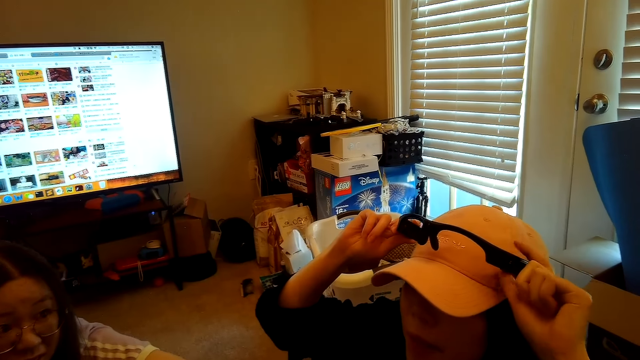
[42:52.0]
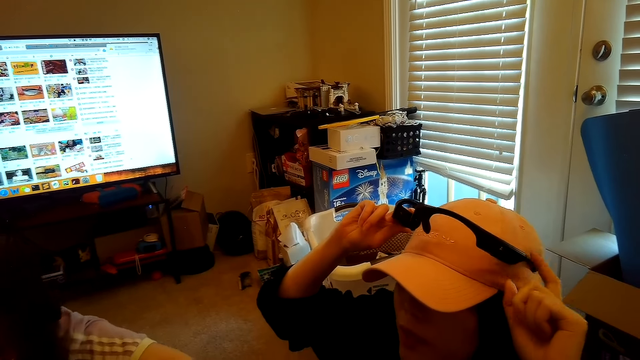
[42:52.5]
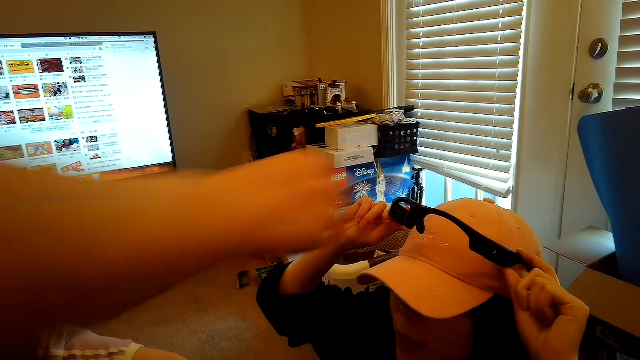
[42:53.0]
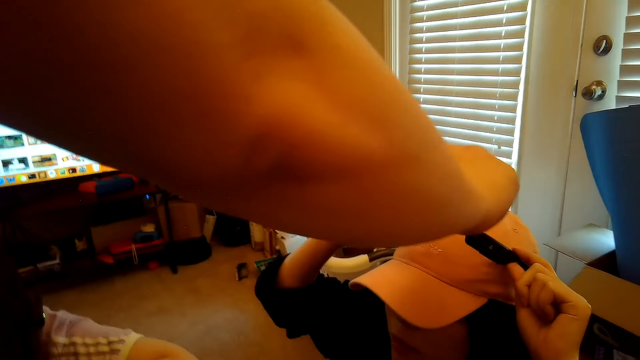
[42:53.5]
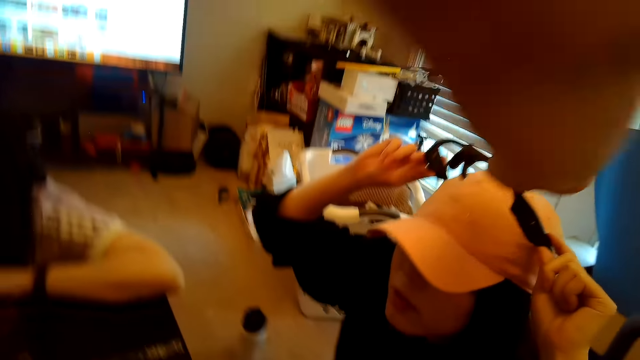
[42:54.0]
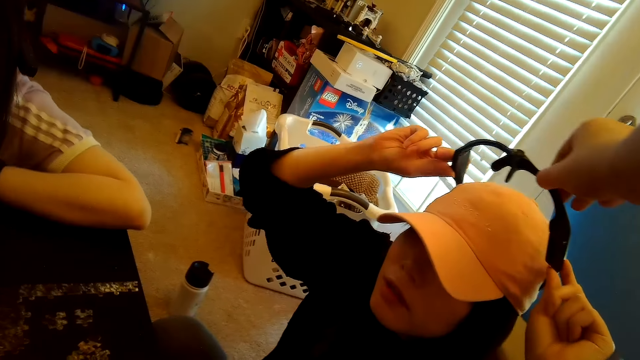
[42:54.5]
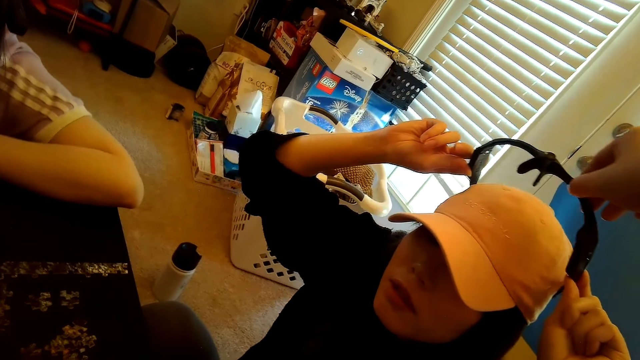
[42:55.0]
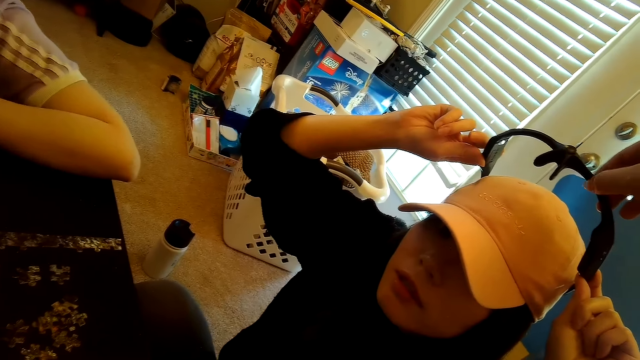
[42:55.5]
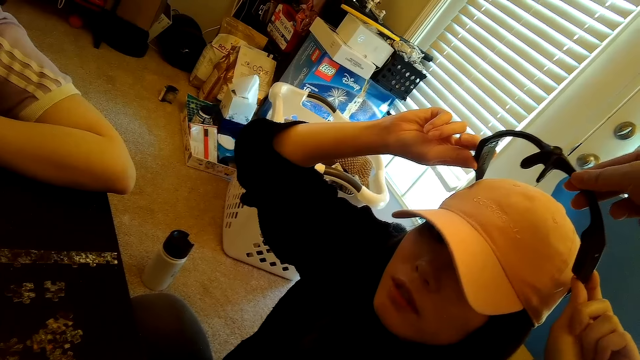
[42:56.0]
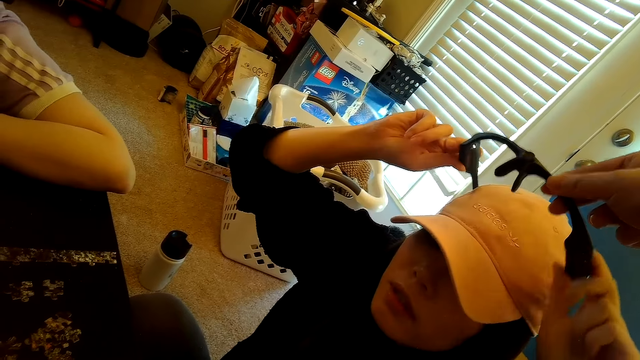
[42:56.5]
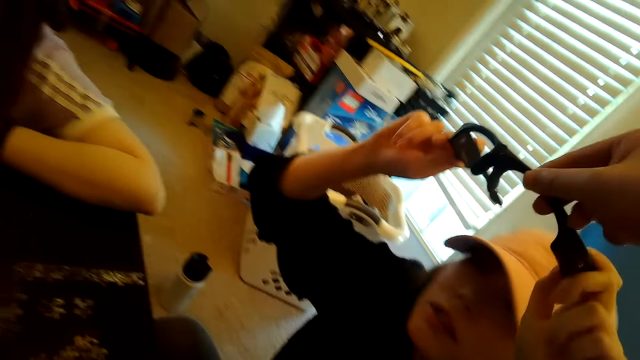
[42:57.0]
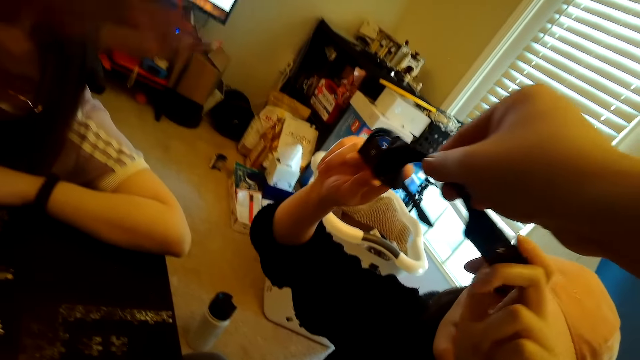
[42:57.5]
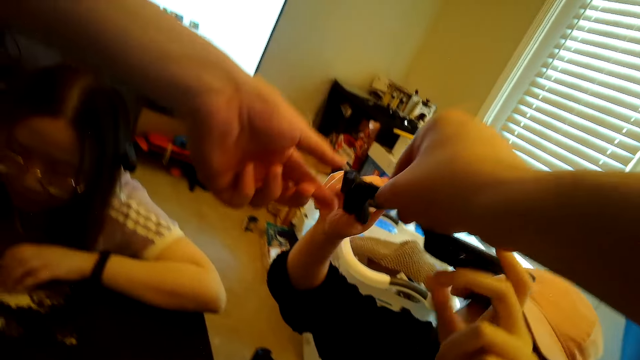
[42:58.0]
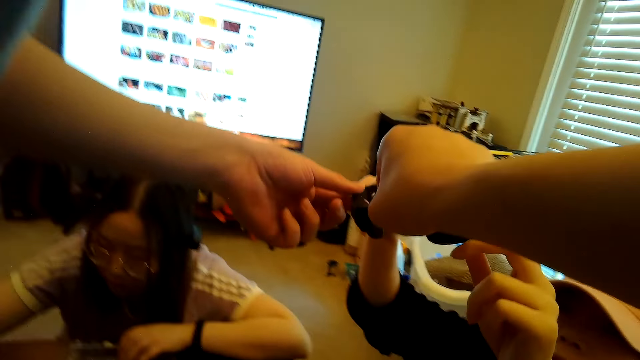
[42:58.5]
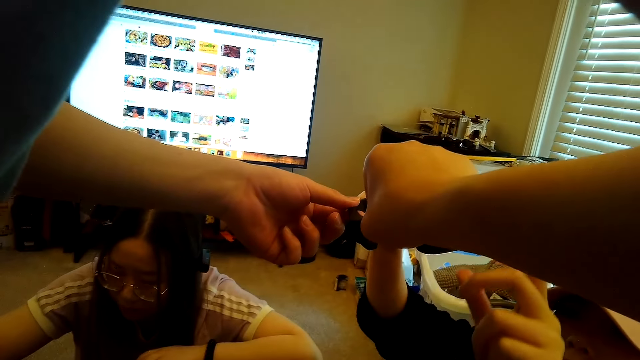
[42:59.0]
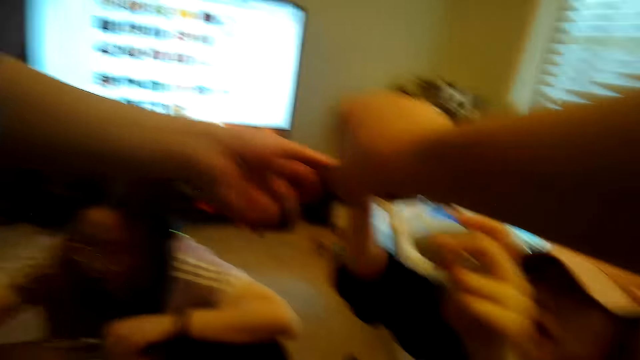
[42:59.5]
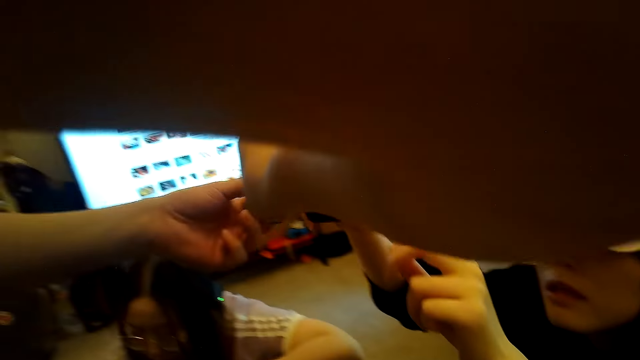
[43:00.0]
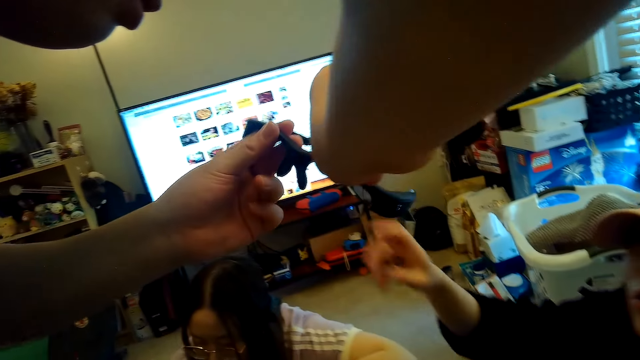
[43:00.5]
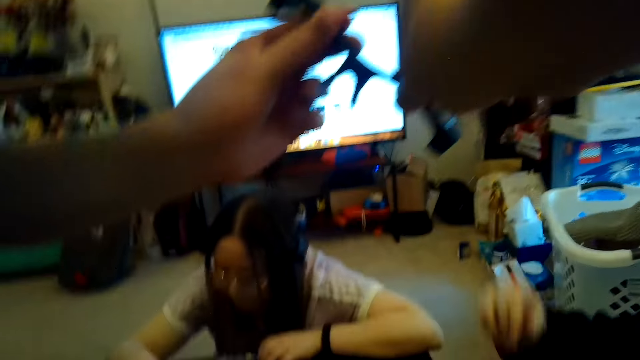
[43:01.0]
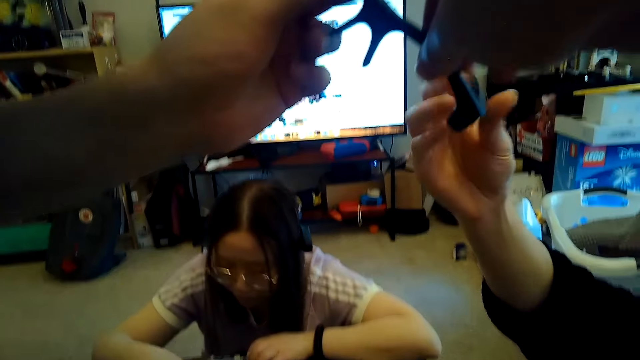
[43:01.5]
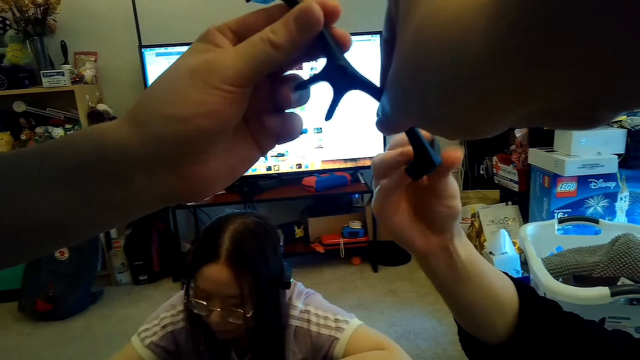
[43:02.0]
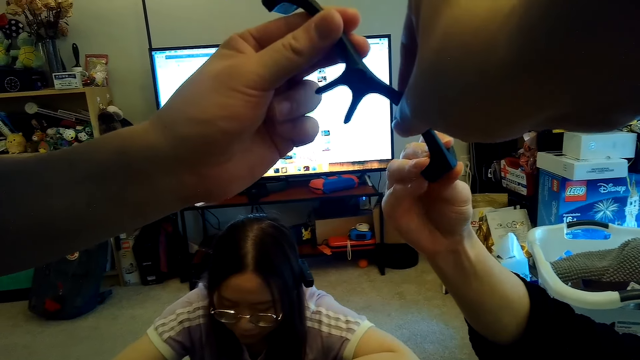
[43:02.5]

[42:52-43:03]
A woman removes something from her head. The camera wearer takes the camera from a person. A man picks up something.

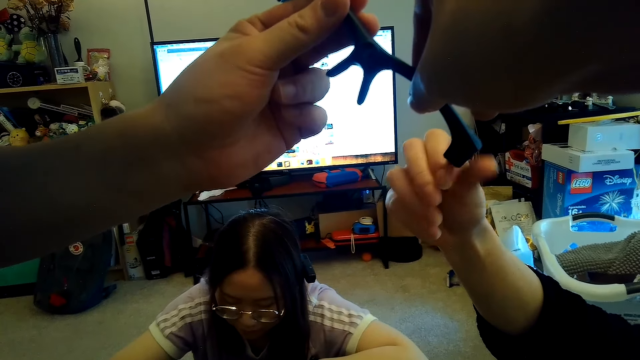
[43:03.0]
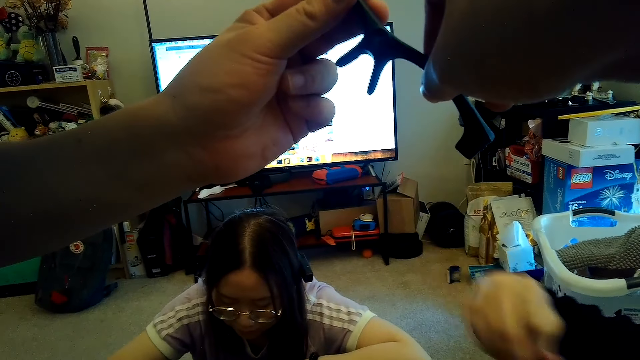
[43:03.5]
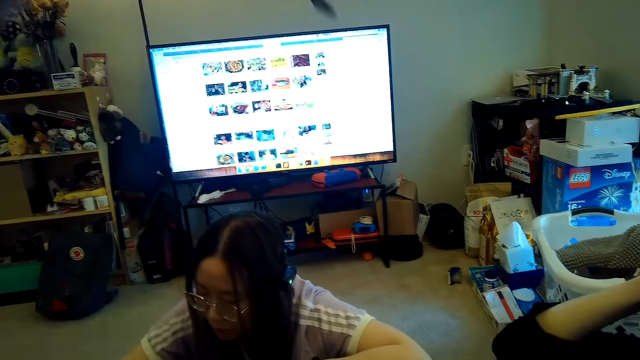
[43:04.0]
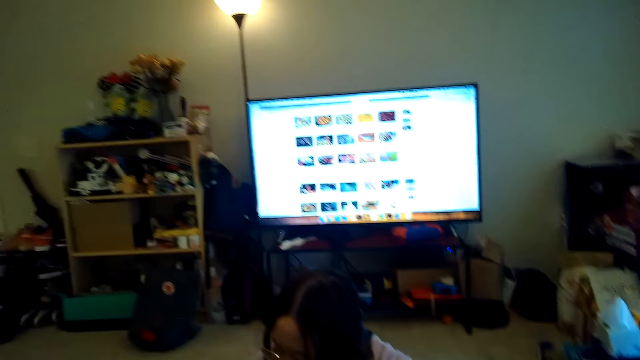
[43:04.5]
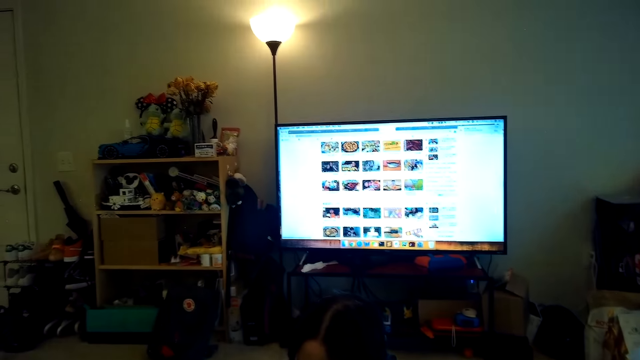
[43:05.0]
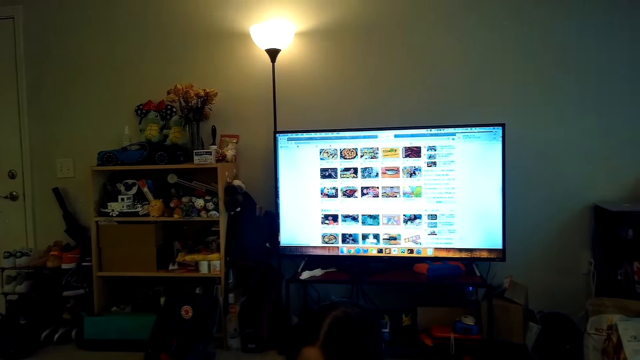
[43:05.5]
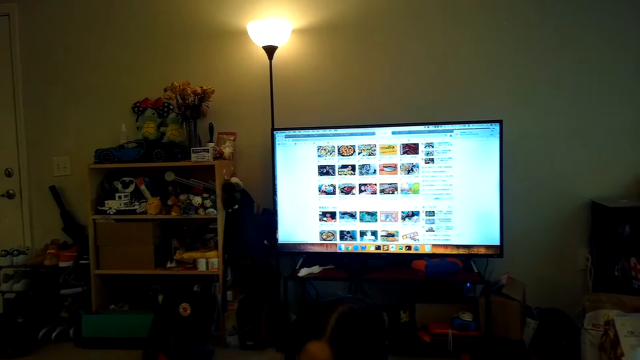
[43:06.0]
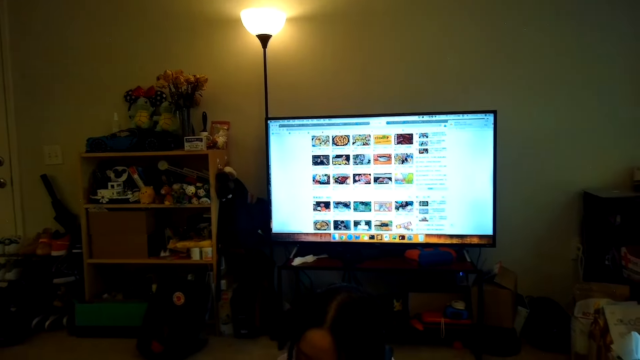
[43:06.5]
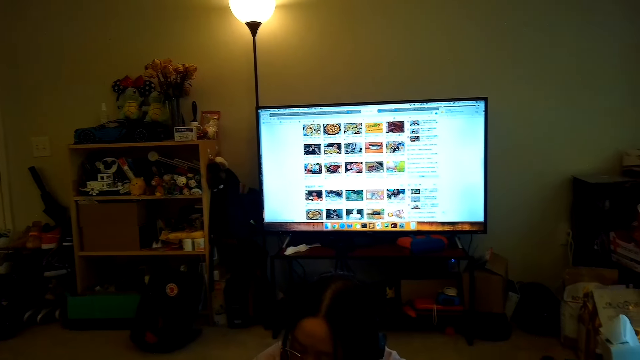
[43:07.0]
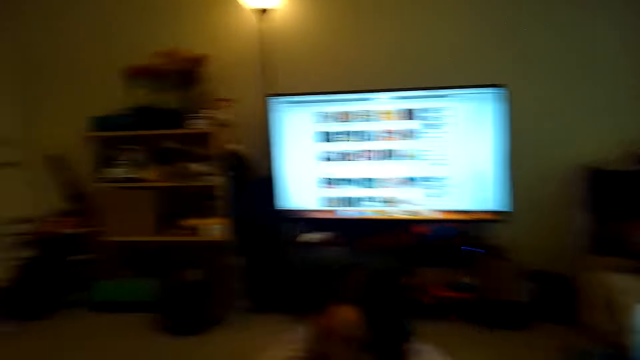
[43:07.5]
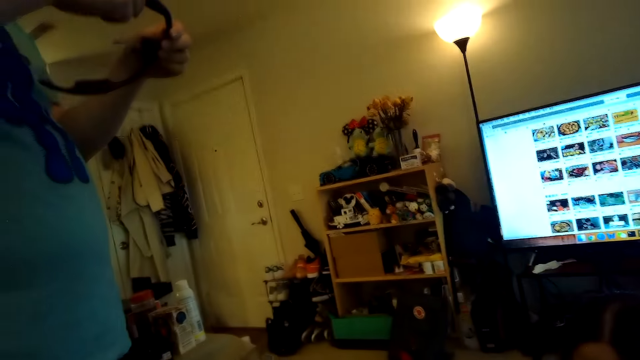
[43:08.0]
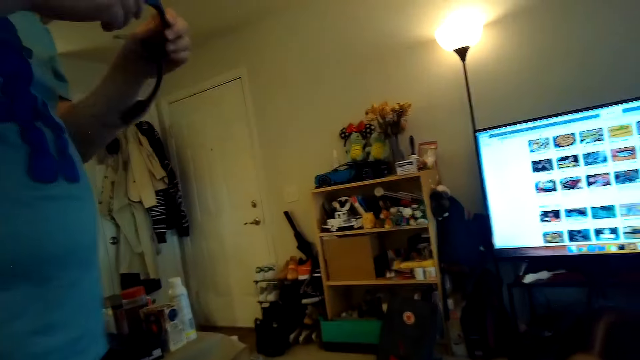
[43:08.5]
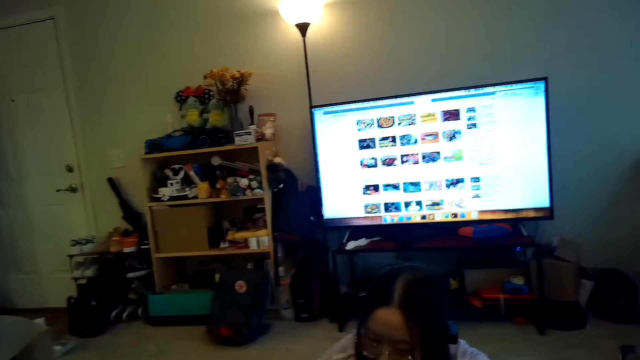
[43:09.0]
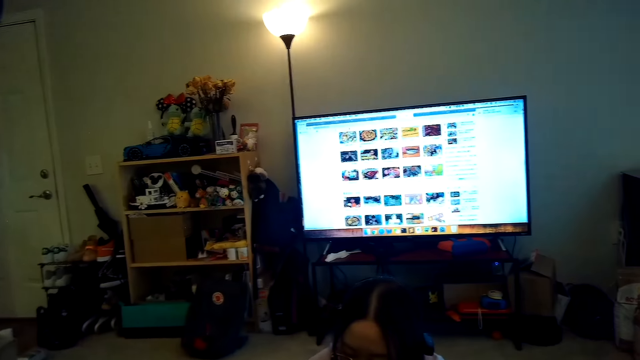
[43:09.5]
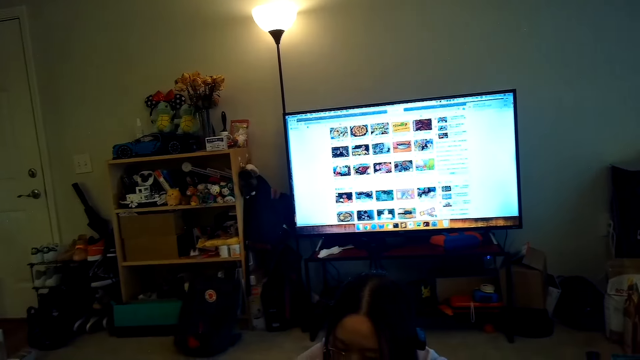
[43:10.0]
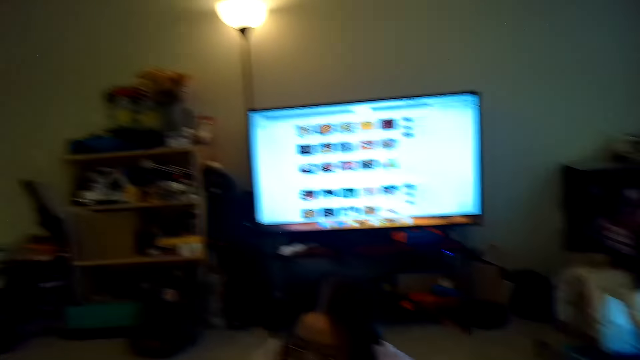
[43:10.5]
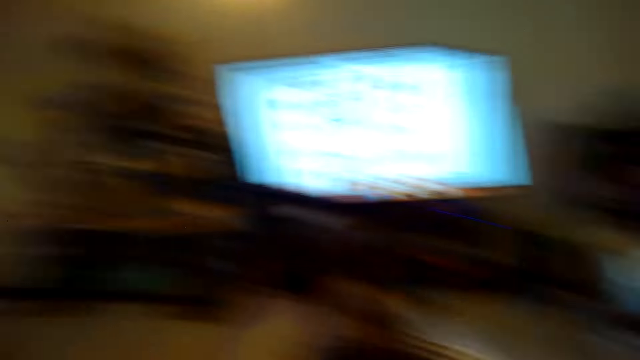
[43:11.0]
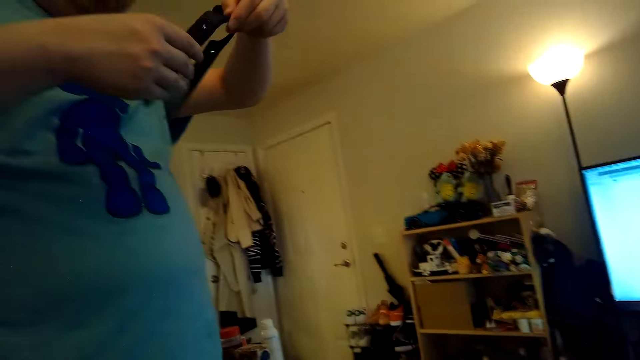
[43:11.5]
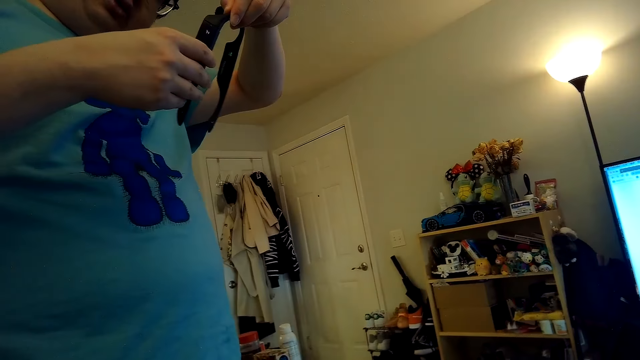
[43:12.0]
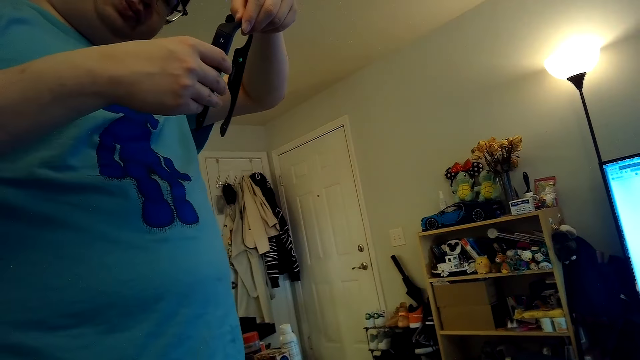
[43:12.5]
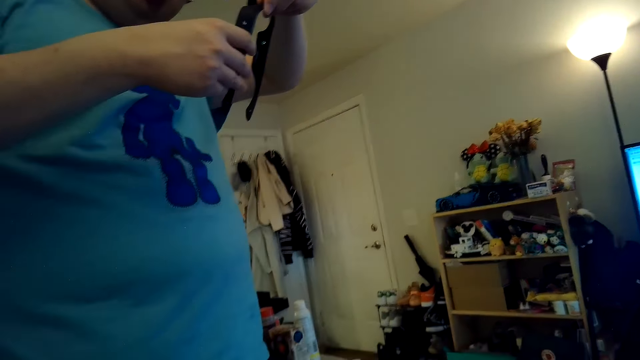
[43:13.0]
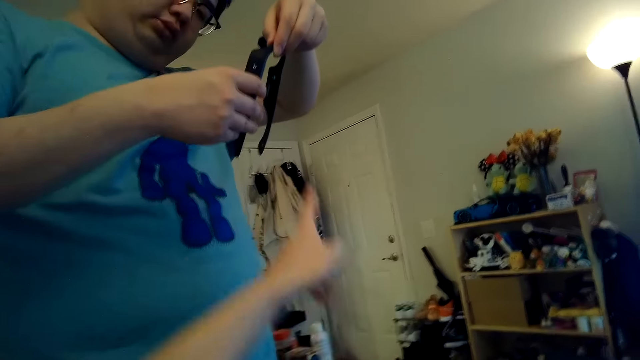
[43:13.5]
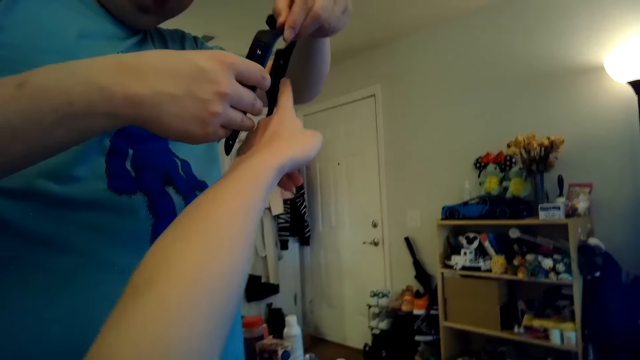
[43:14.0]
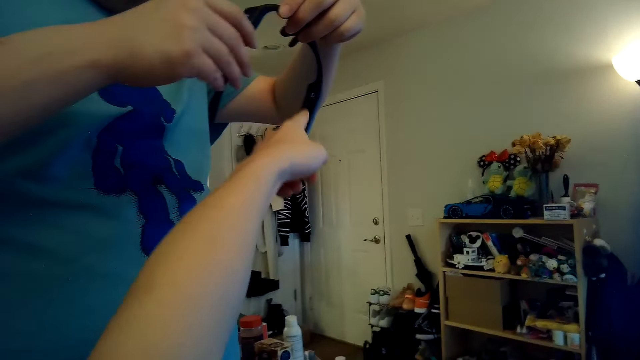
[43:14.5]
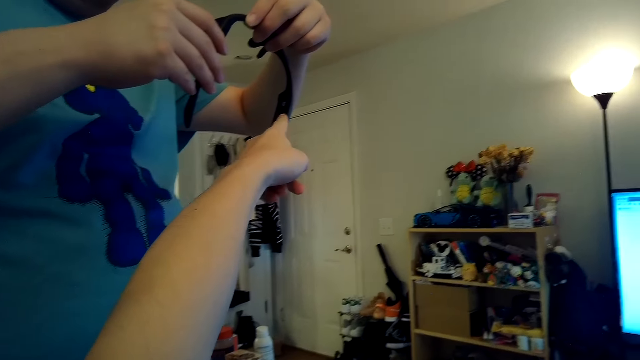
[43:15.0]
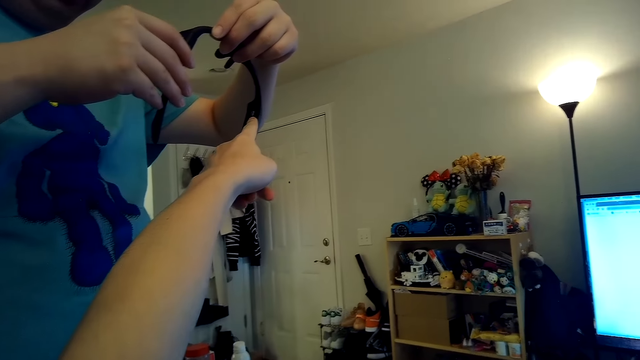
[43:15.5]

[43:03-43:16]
Someone touches the camera. The camera wearer watches the TV. They look at a man. They point at something. They point the camera.
